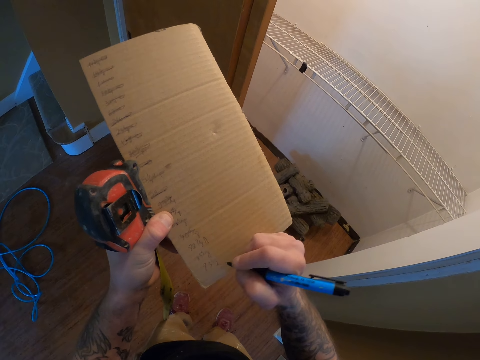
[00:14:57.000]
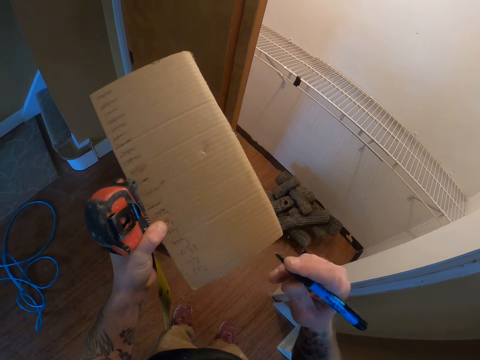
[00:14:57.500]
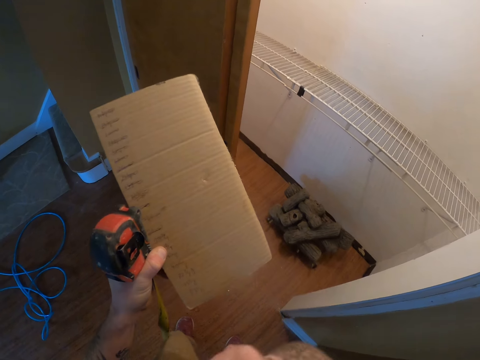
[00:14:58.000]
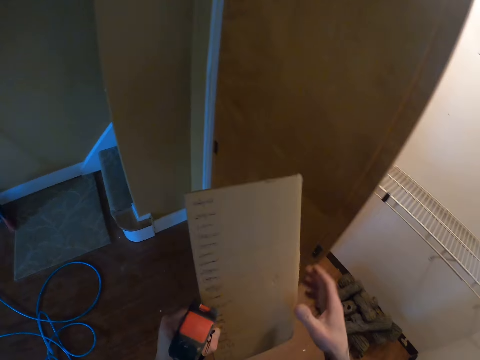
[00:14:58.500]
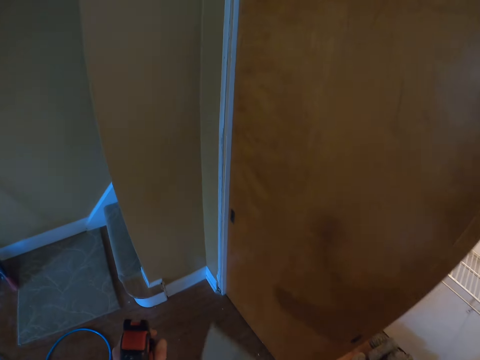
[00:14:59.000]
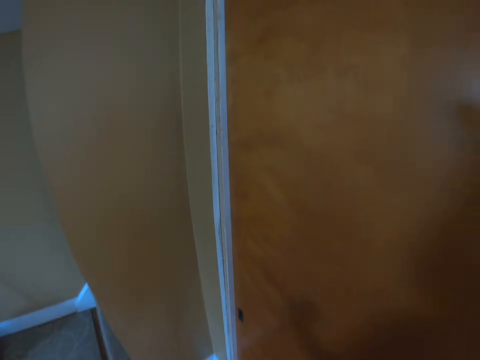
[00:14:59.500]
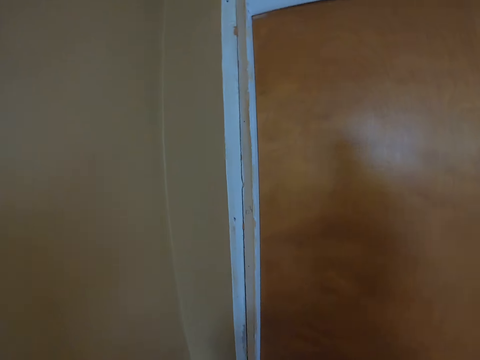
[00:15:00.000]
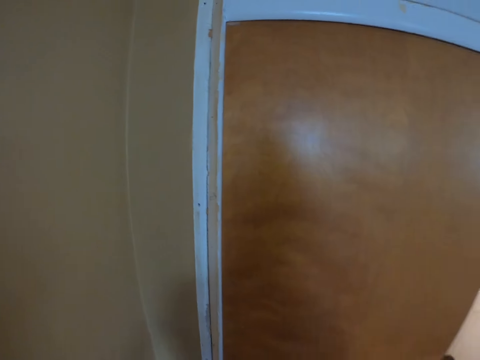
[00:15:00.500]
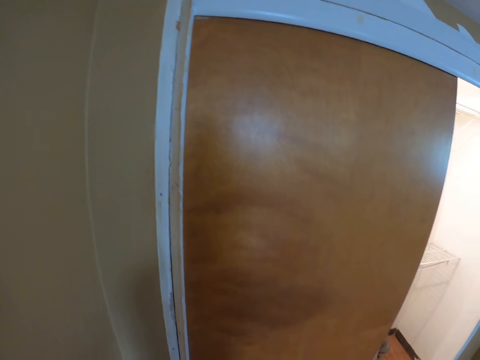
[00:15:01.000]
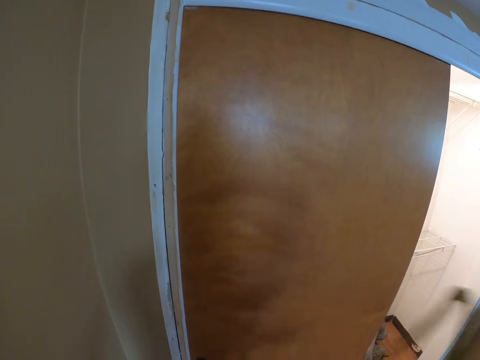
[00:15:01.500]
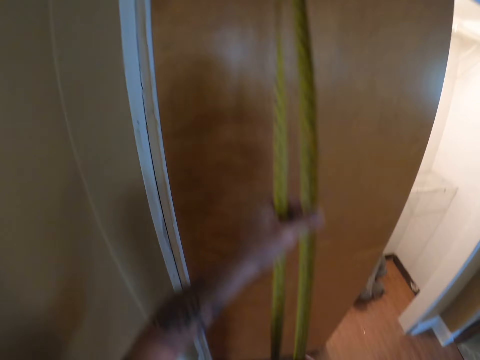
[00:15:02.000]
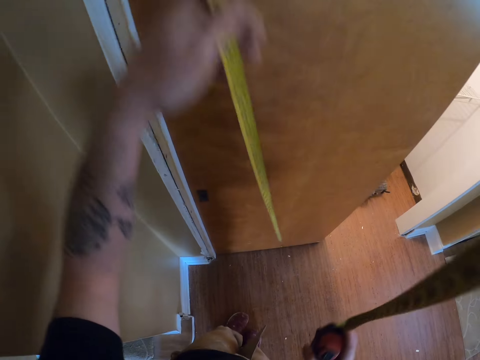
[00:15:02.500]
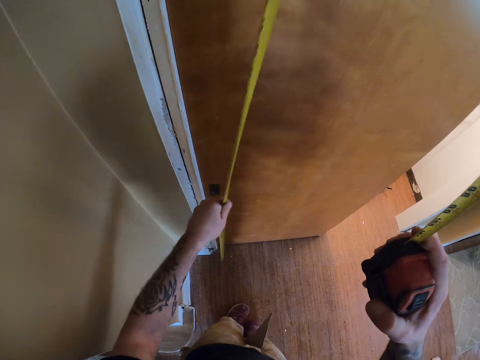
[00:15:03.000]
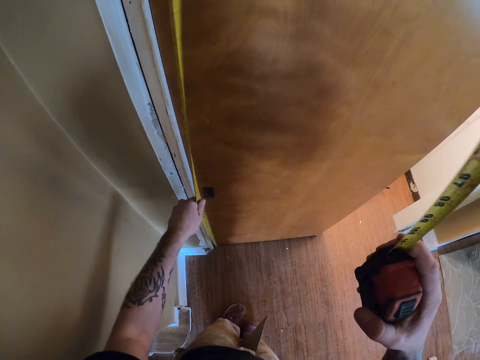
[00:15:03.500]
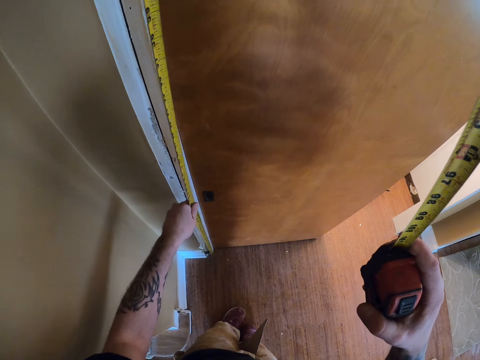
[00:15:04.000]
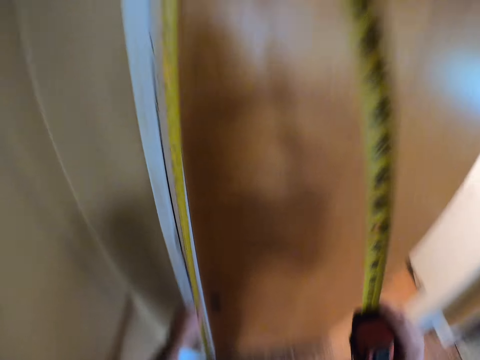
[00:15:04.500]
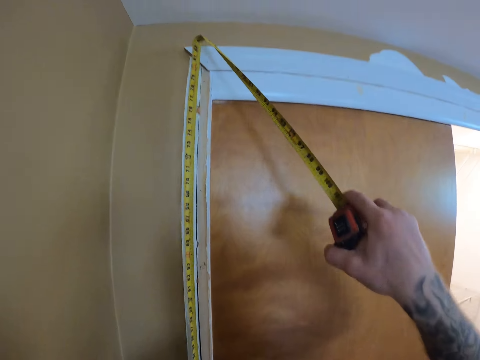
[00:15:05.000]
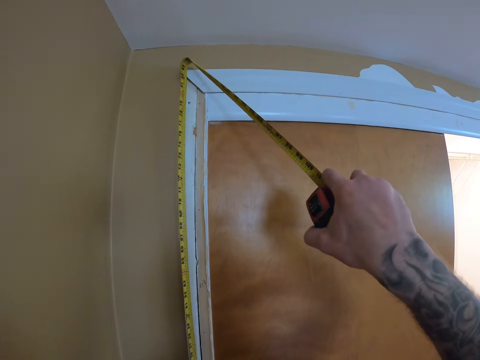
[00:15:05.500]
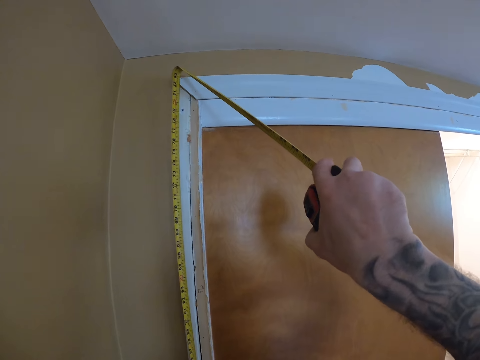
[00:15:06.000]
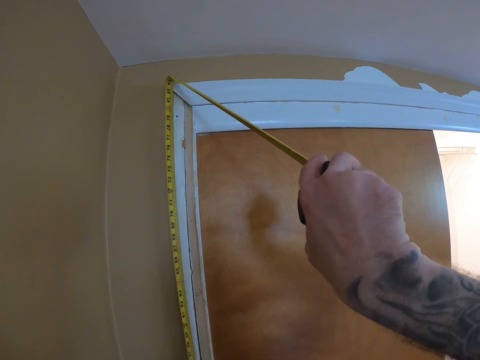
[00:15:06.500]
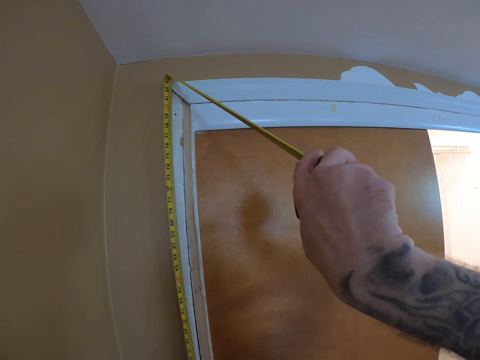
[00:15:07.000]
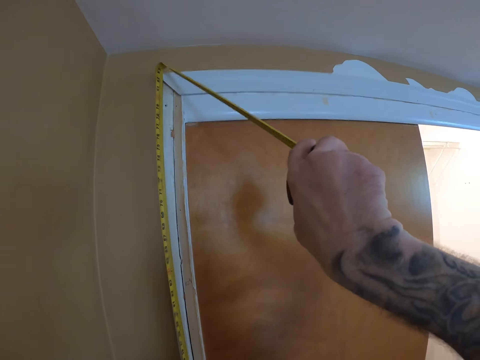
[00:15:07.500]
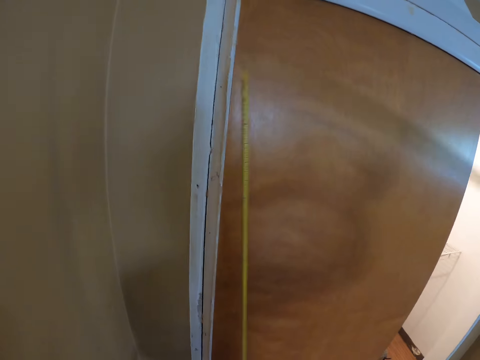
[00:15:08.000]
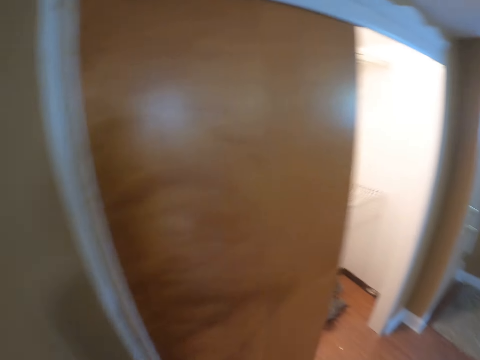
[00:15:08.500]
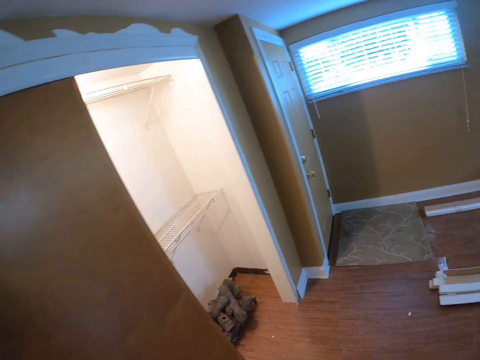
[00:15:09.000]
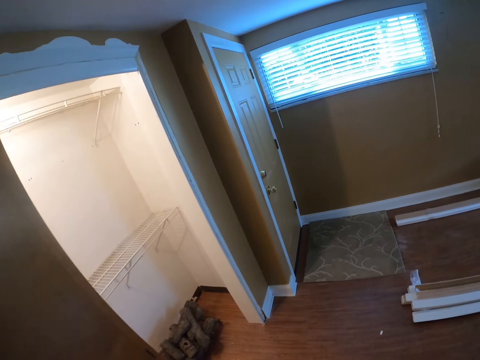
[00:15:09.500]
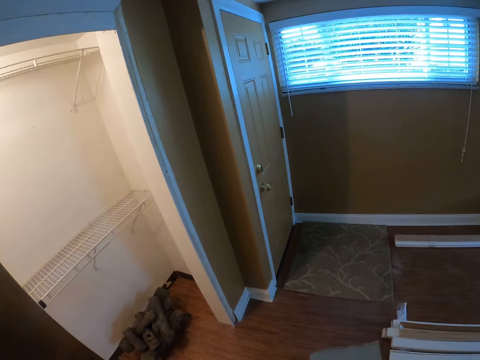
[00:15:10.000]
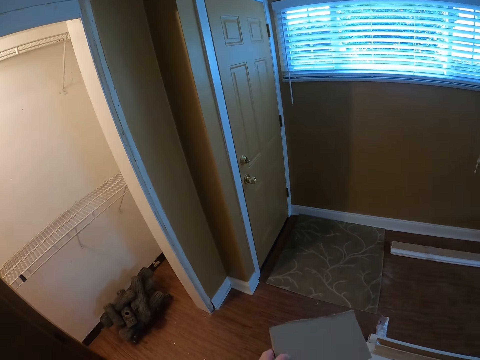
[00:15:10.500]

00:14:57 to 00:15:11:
The camera wearer pulls the mark pen off the box. They switch the box to the other hand. They walk around the room. They hold a tape measure. They pull the tape measure. They put the tape measure on the door frame. They measure the door frame with the tape measure. They pull the tape measure off the door frame. They retract the tape measure. They walk around the room.

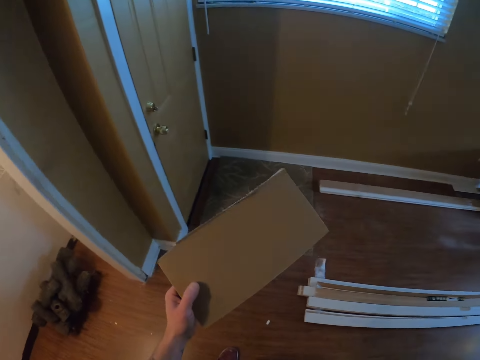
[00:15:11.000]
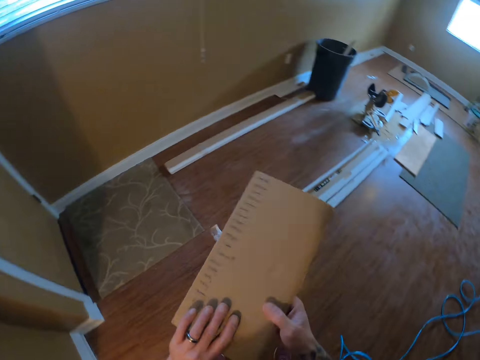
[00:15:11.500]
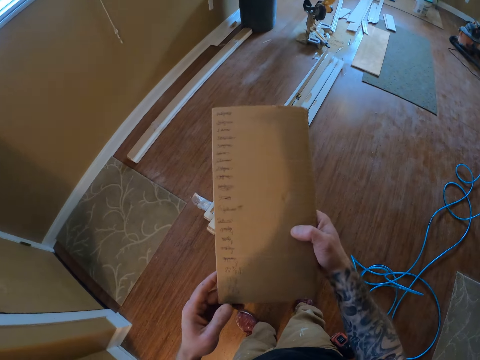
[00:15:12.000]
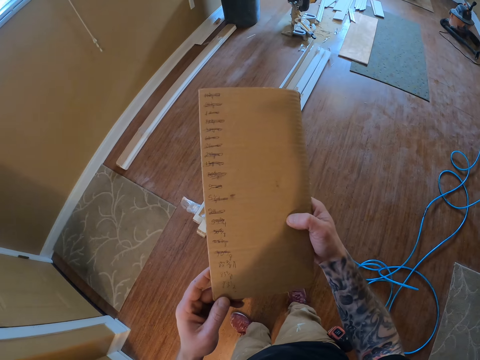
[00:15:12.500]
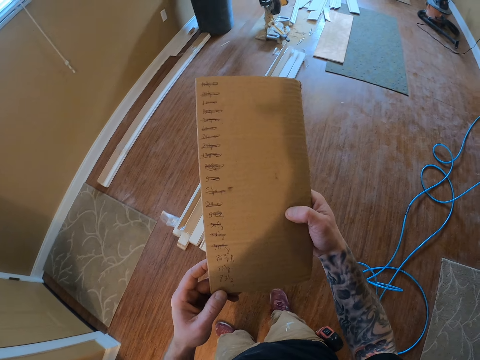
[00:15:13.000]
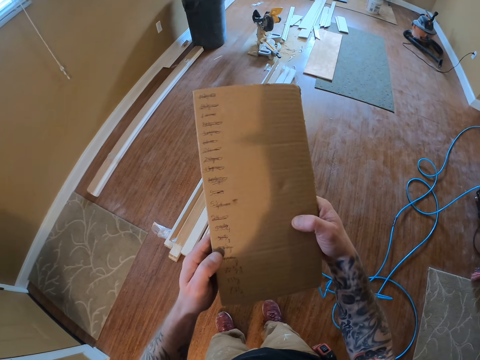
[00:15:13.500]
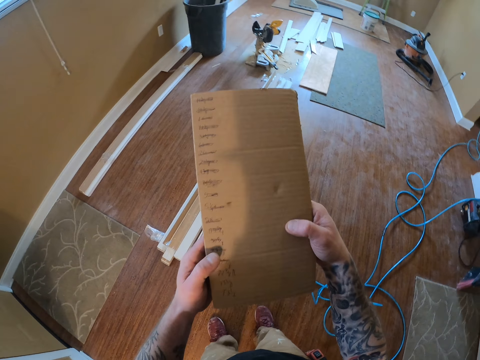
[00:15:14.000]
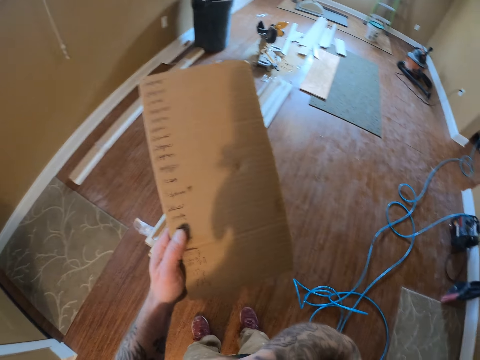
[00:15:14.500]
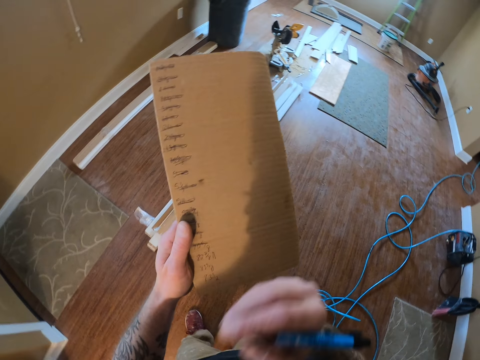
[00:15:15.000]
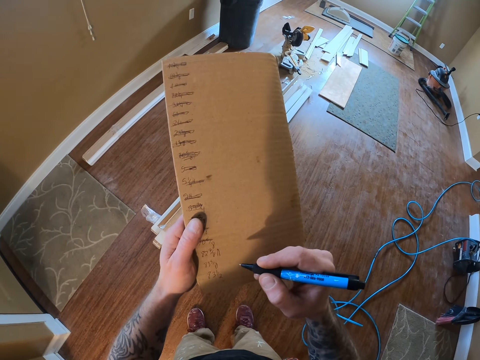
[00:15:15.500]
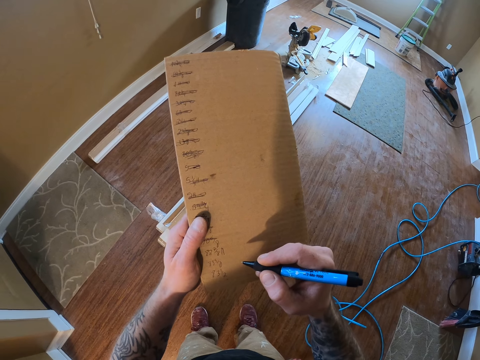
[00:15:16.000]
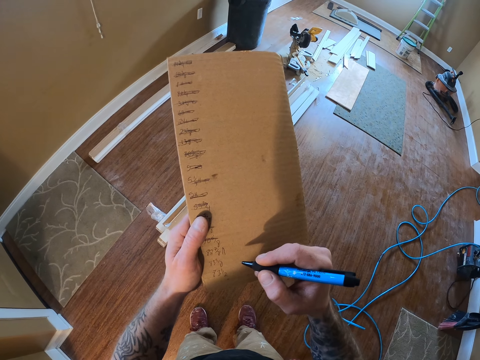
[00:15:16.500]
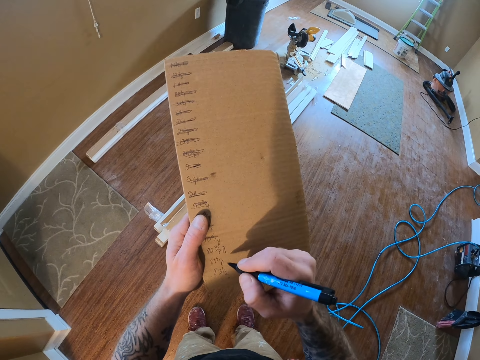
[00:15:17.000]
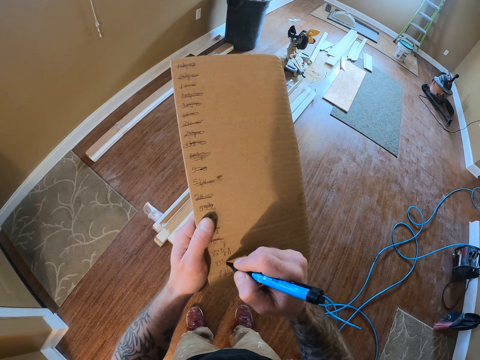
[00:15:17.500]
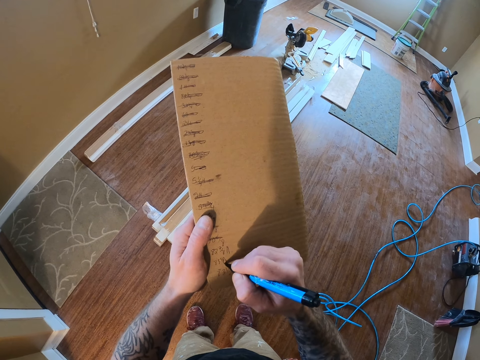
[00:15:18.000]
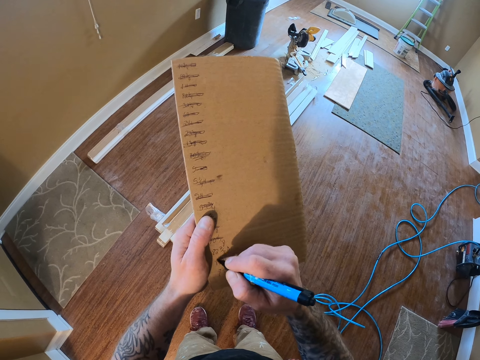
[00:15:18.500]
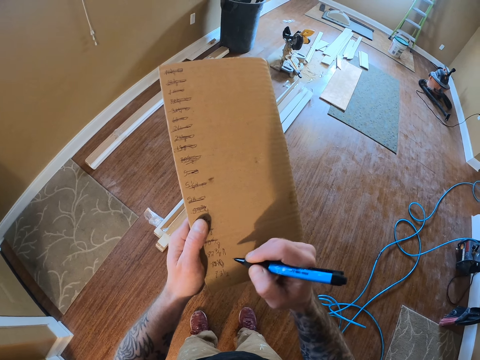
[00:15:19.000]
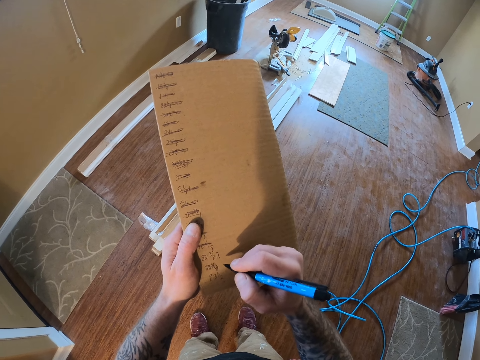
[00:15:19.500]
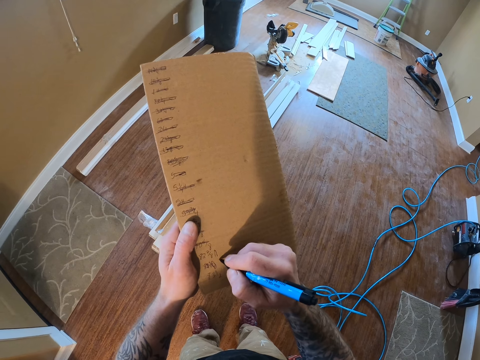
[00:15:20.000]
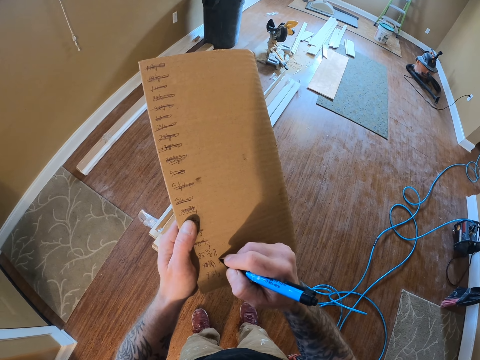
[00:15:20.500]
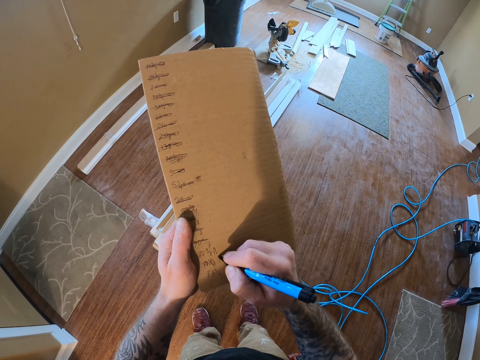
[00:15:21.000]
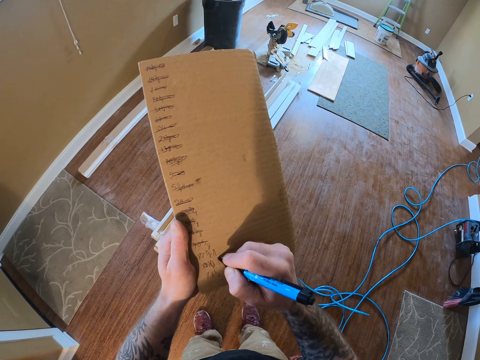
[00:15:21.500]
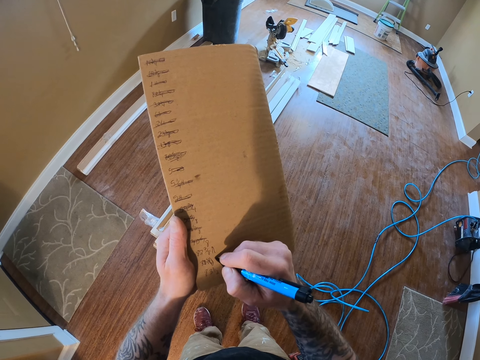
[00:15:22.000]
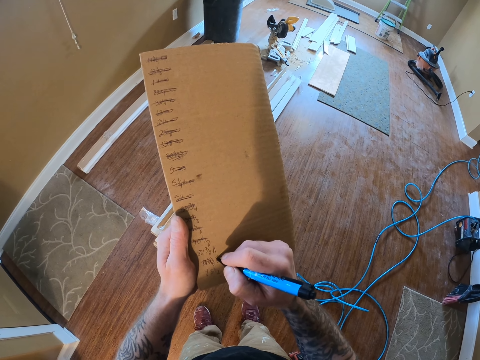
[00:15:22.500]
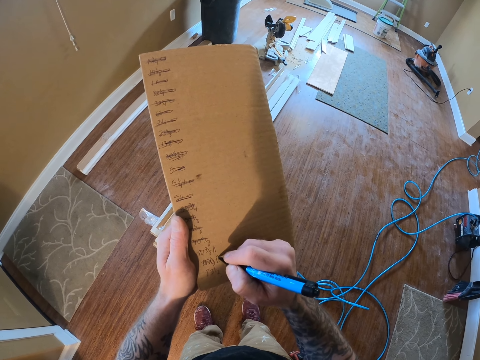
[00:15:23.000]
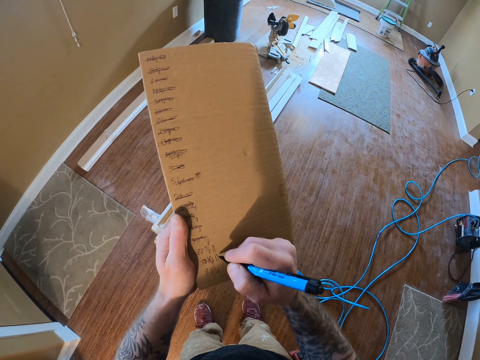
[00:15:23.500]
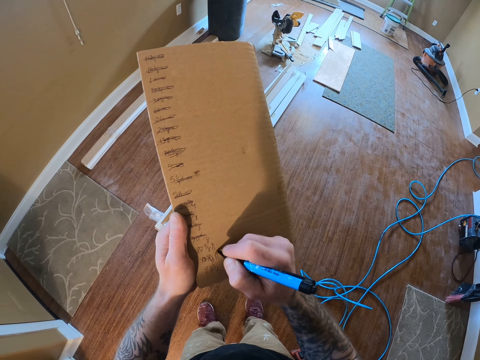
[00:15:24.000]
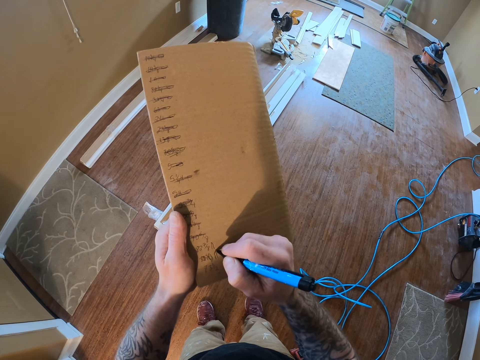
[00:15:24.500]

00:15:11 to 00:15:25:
The camera wearer holds a box. He looks at the piece of carton. He flips the box. He switches the box to the other hand. He holds the box with both hands. He pulls his hand off the box. He picks up a mark pen. He writes on the box with the mark pen.
